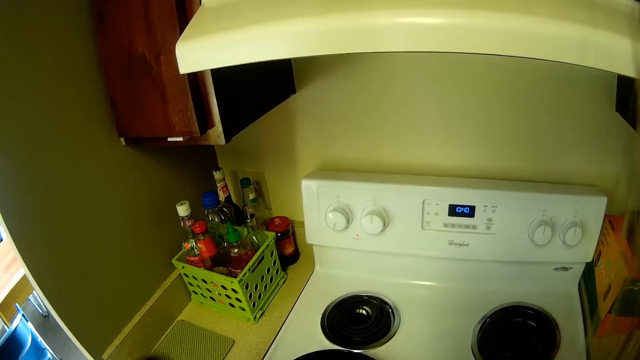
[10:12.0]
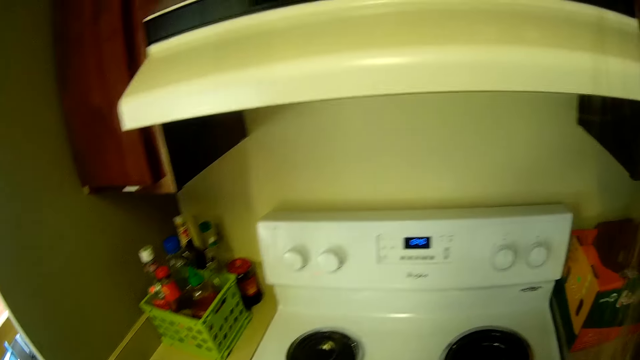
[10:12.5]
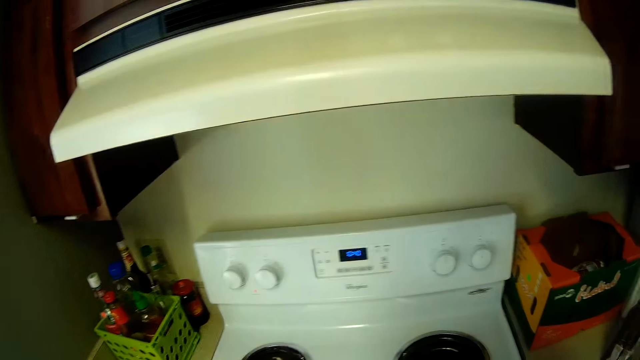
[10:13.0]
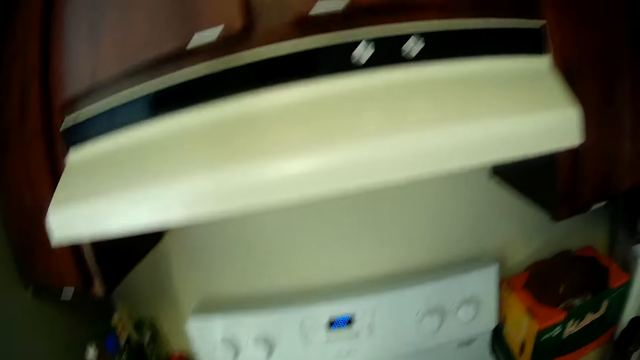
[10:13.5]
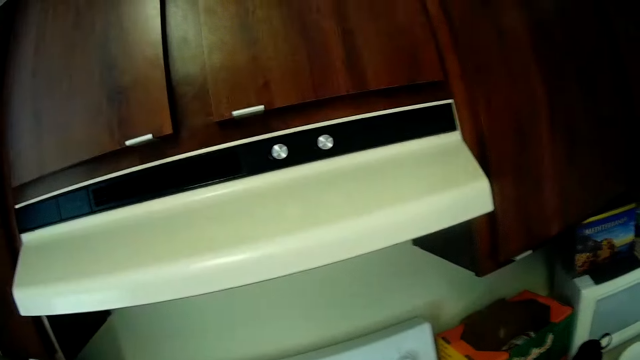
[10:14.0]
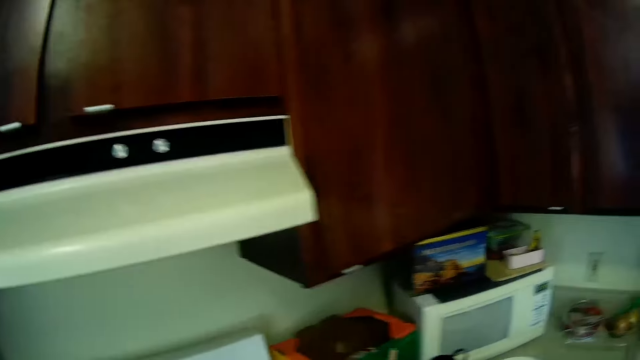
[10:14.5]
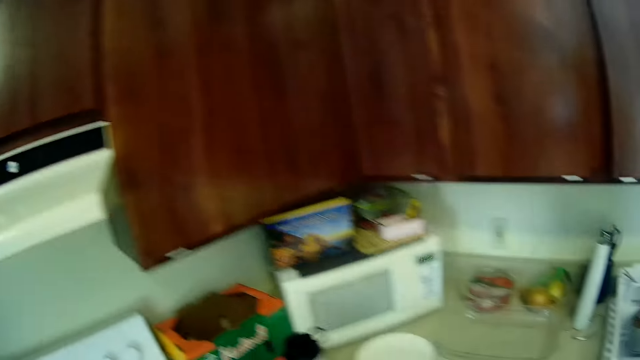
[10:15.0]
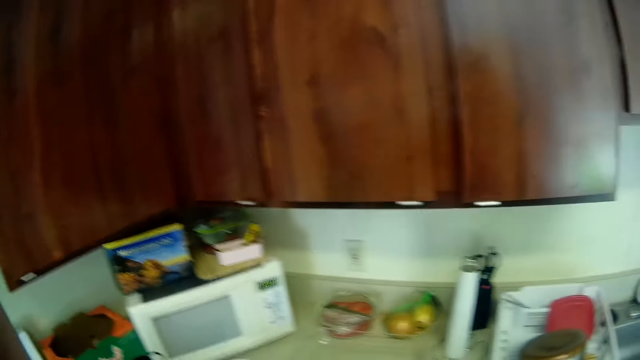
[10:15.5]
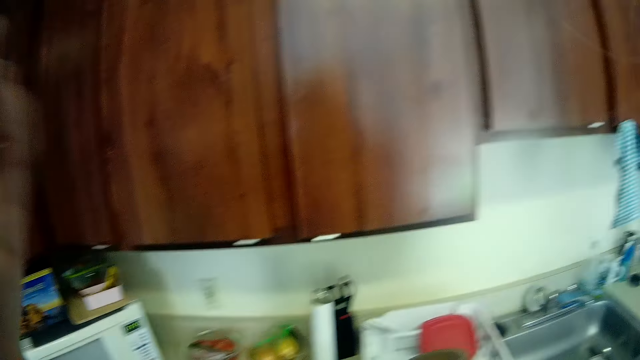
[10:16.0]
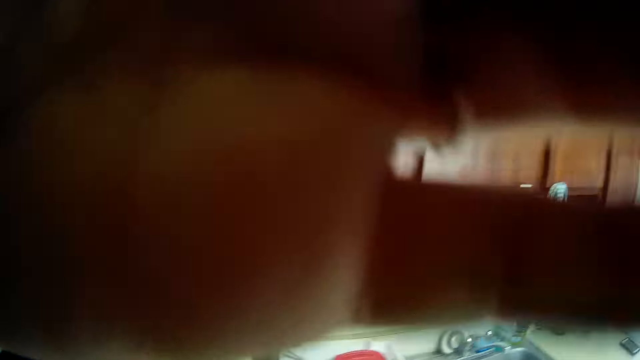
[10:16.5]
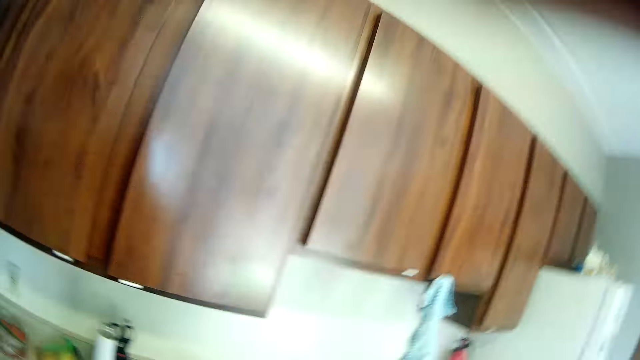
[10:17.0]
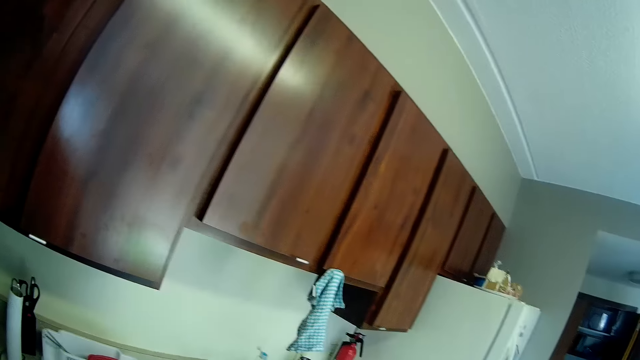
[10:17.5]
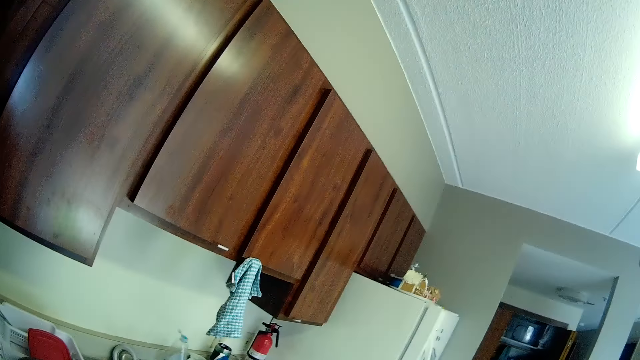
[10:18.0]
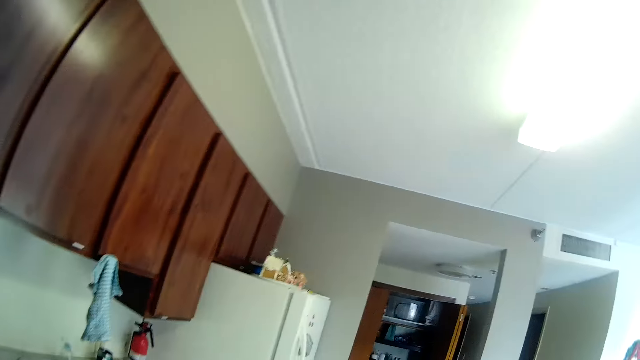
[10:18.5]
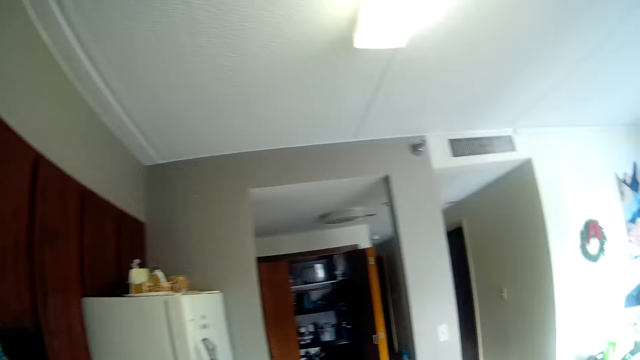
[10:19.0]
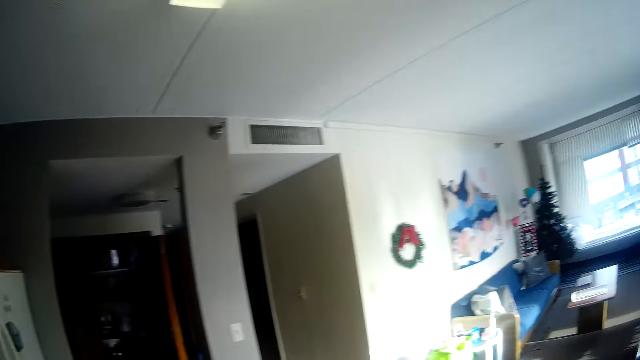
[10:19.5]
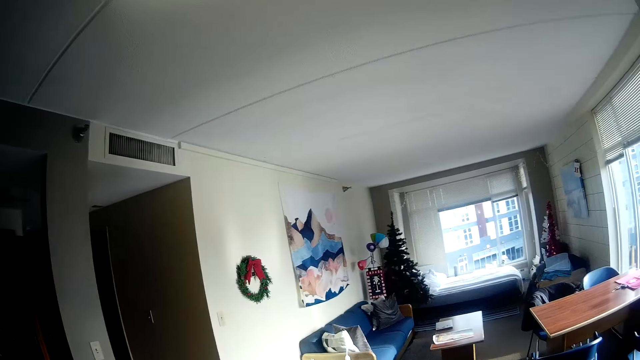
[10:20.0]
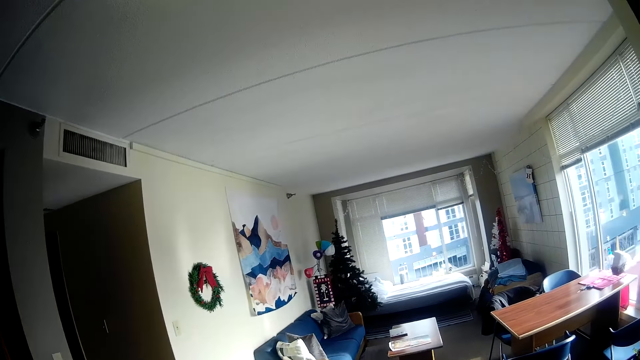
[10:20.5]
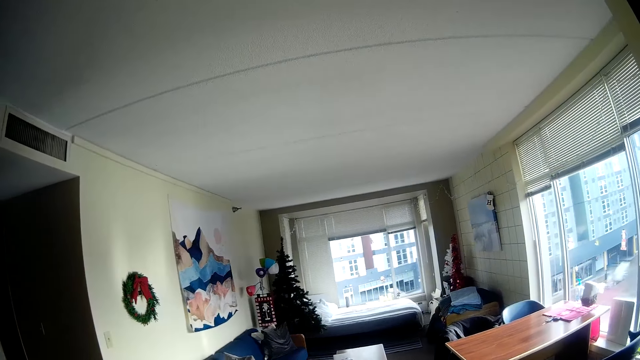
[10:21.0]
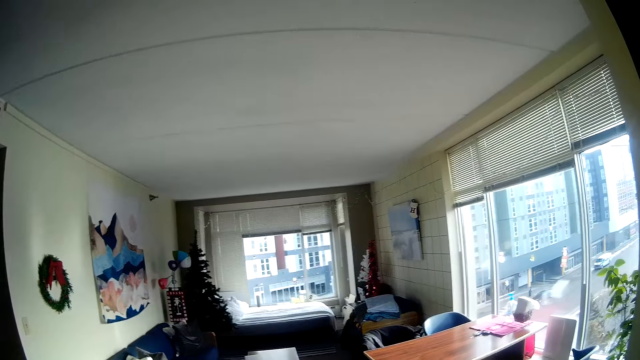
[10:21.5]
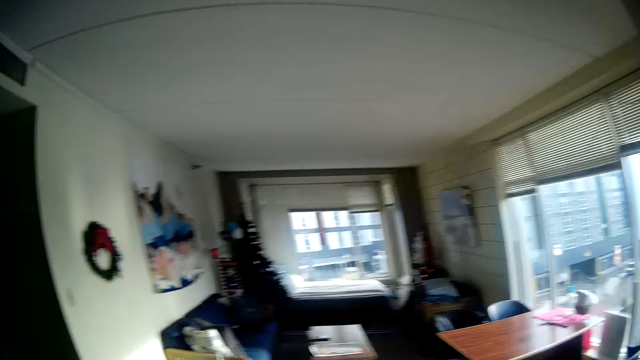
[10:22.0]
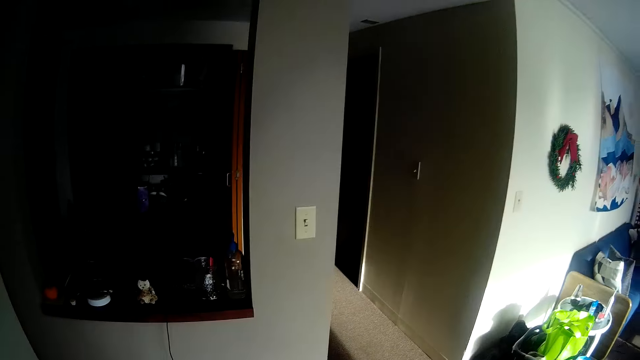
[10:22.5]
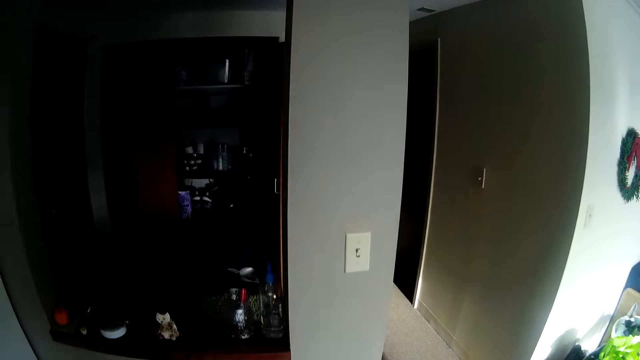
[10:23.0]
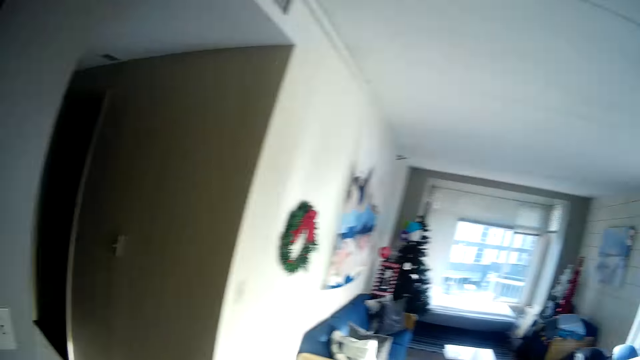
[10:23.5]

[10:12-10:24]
The camera wearer covers the pot on the cooker. She moves away from the cooker in the kitchen. She walks around the kitchen. She adjusts the head camera. She covers the camera with her hand and removes her hand from the camera. She walks around the kitchen.

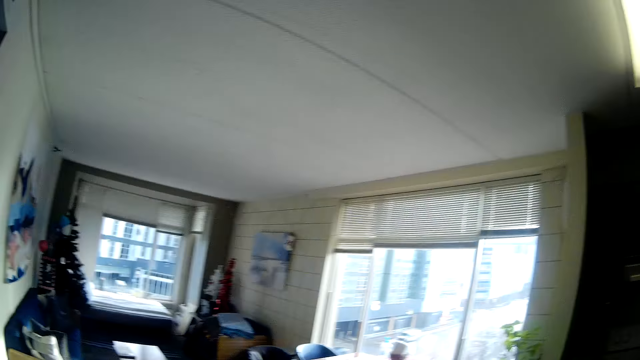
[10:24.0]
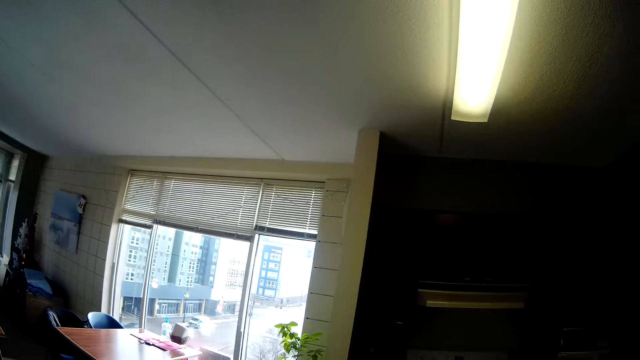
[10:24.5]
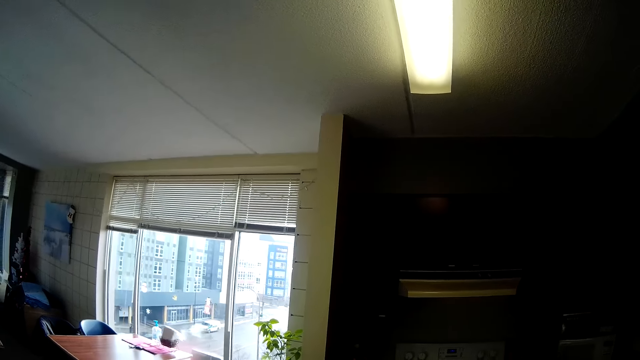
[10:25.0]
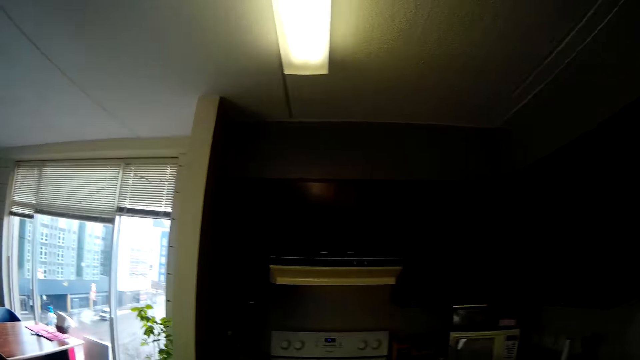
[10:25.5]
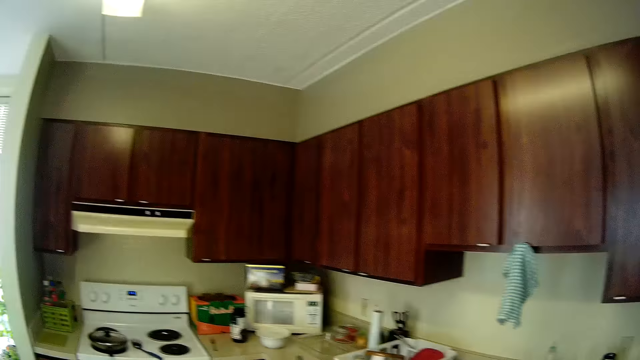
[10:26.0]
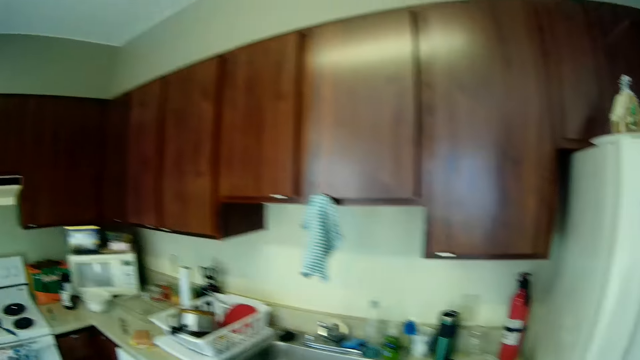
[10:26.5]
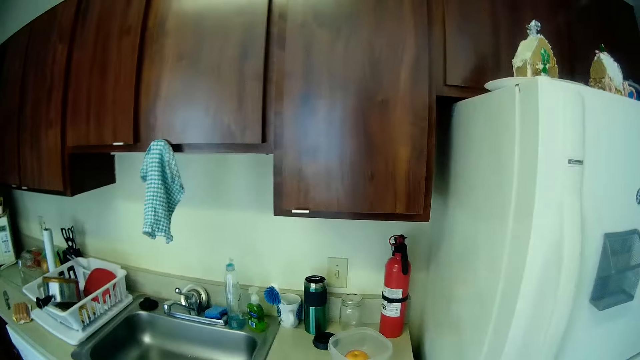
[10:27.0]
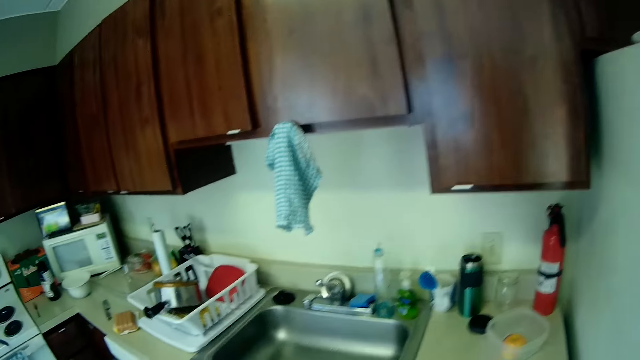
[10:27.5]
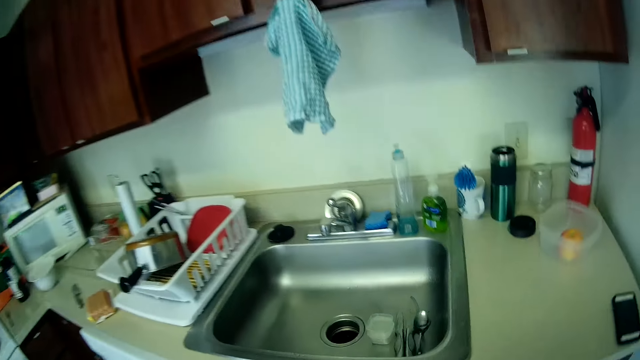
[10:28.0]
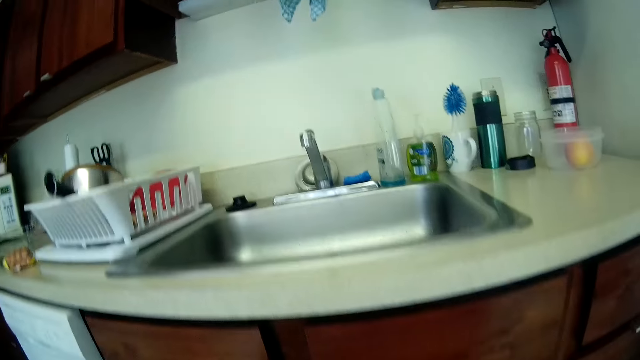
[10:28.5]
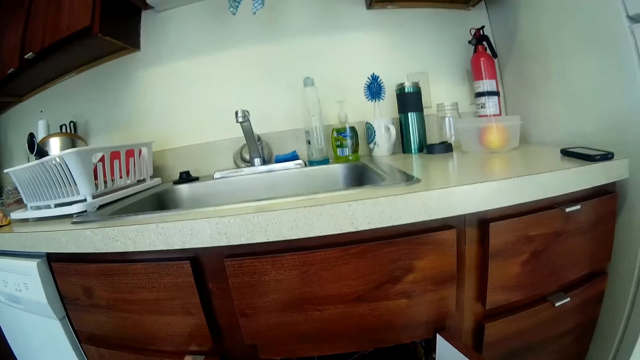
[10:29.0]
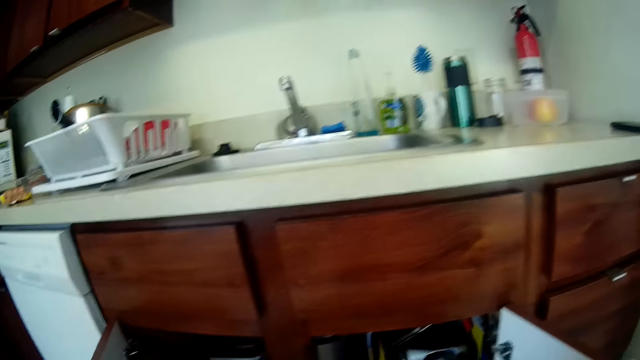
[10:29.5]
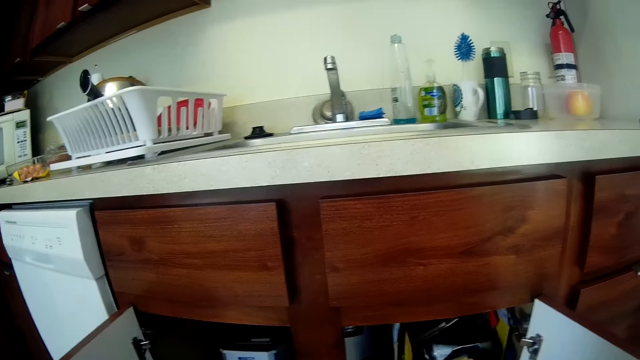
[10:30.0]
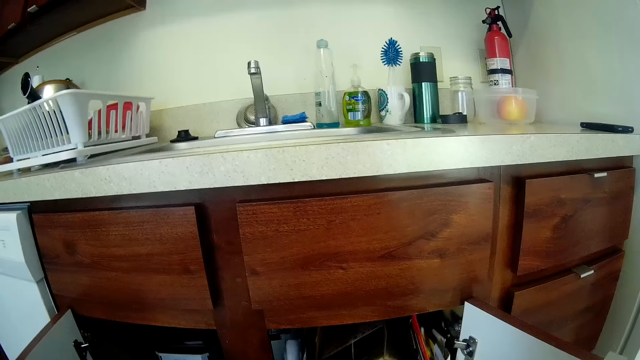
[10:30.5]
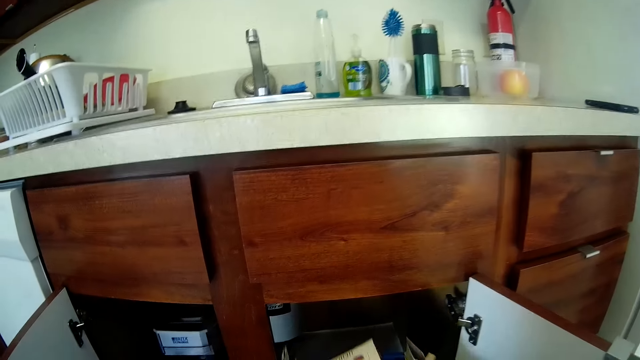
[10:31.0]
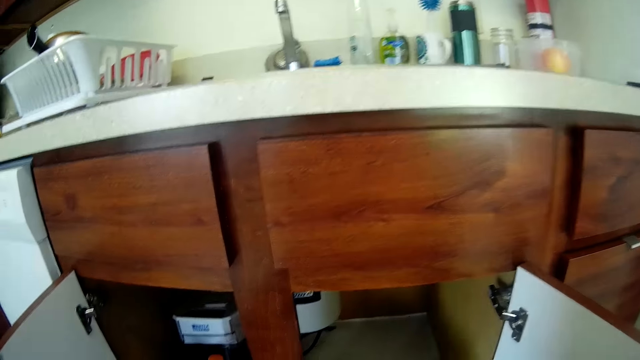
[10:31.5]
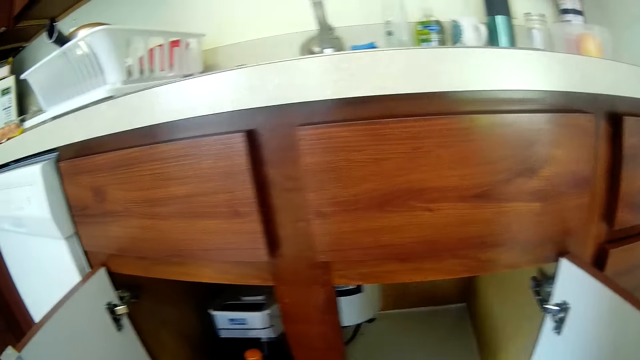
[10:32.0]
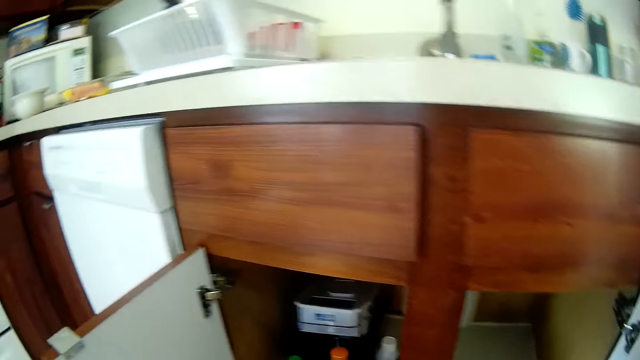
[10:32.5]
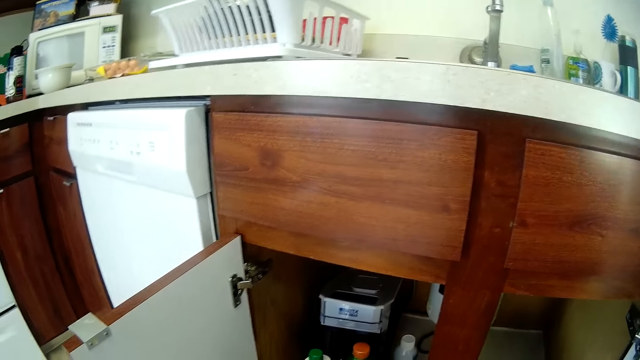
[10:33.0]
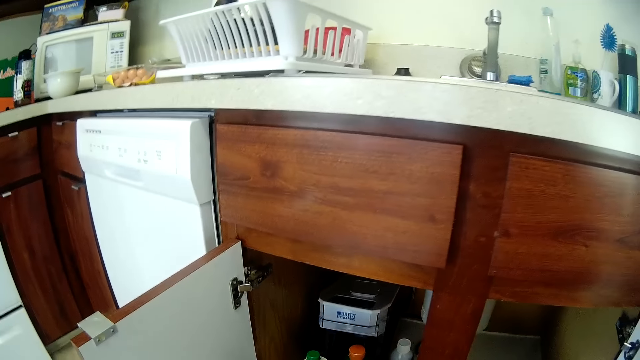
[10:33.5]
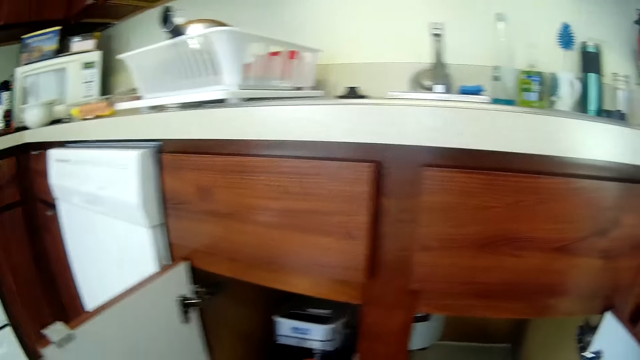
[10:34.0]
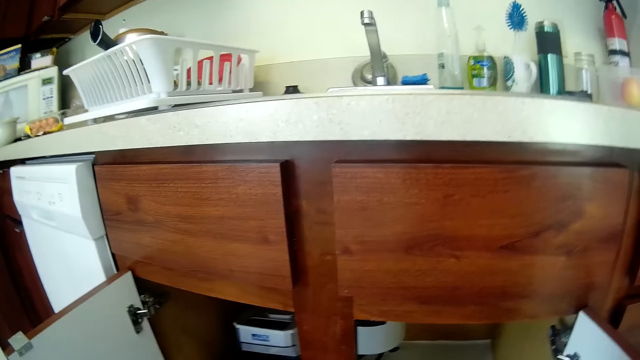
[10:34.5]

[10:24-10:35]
The camera wearer opens the kitchen base cabinet door. They pick up a box from the base cabinet.
